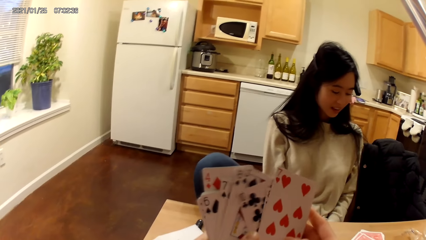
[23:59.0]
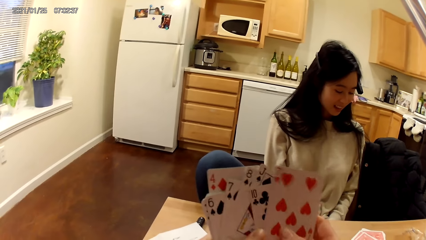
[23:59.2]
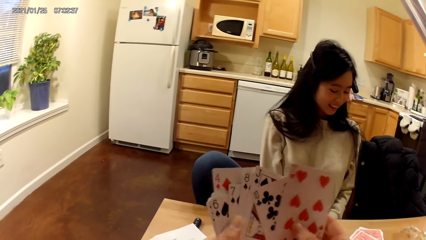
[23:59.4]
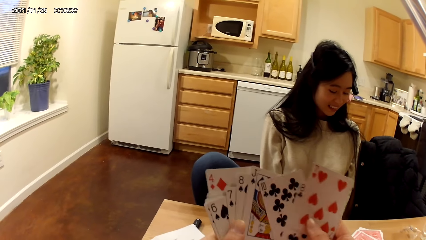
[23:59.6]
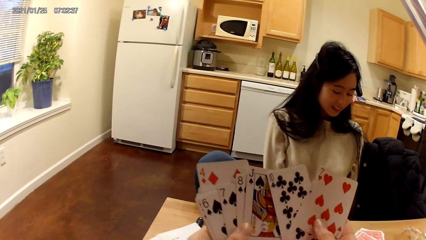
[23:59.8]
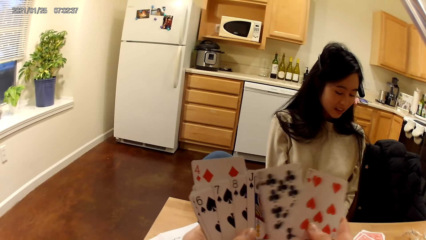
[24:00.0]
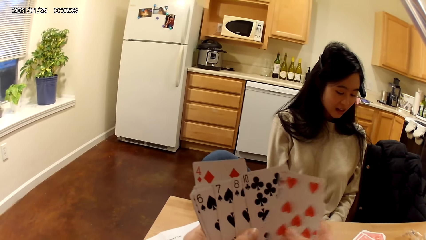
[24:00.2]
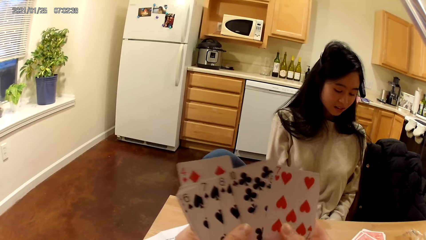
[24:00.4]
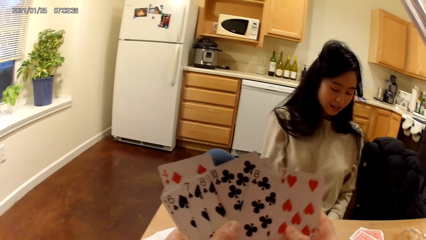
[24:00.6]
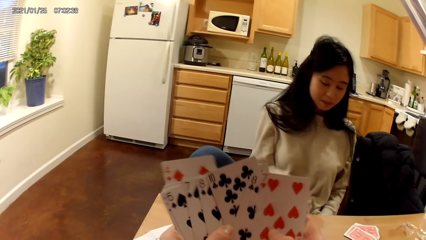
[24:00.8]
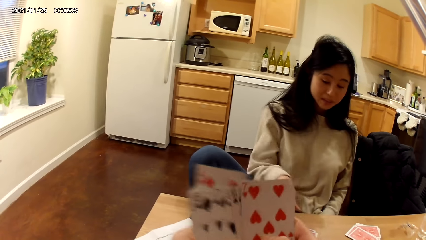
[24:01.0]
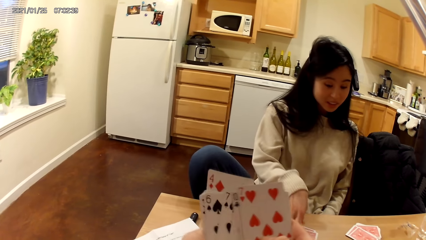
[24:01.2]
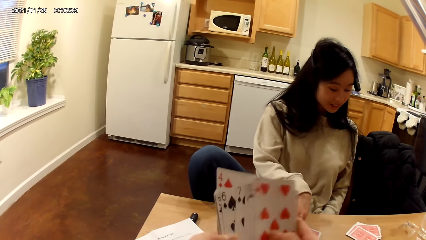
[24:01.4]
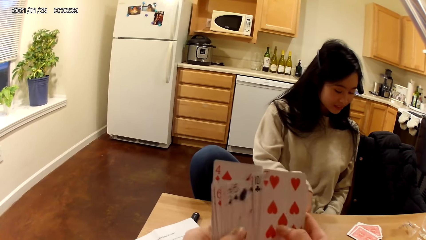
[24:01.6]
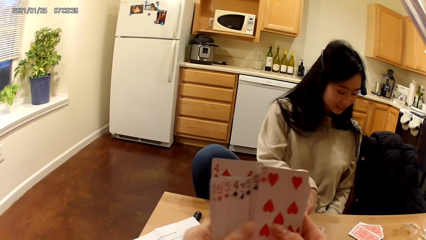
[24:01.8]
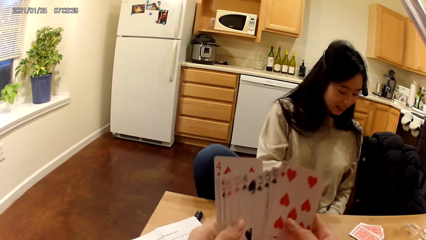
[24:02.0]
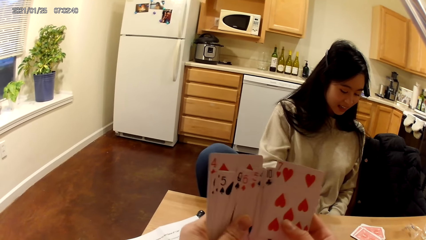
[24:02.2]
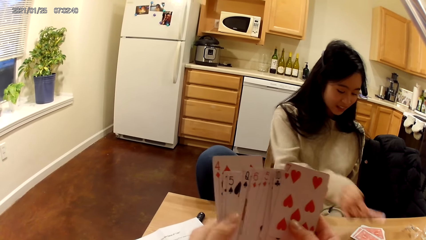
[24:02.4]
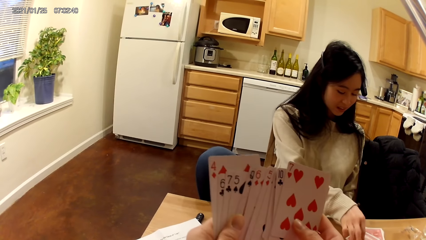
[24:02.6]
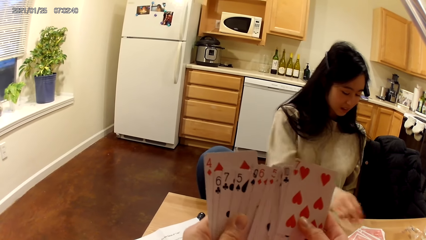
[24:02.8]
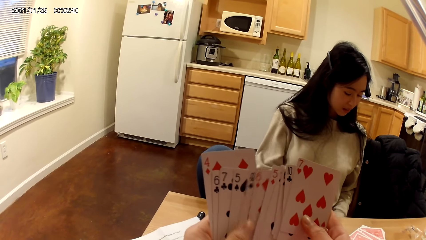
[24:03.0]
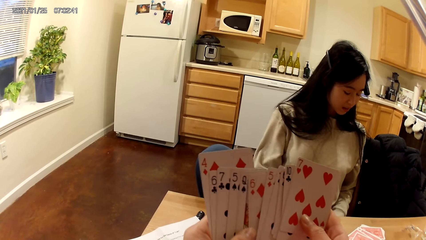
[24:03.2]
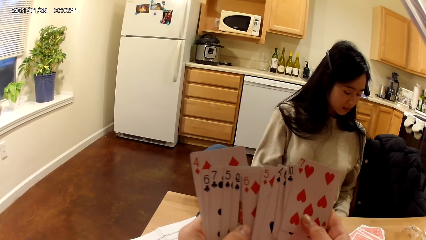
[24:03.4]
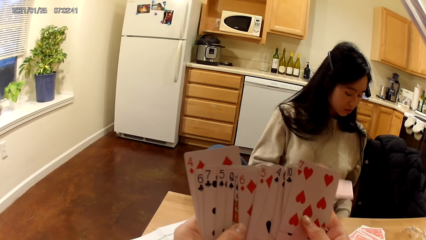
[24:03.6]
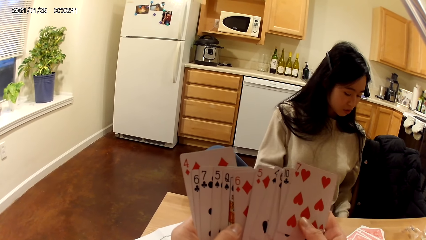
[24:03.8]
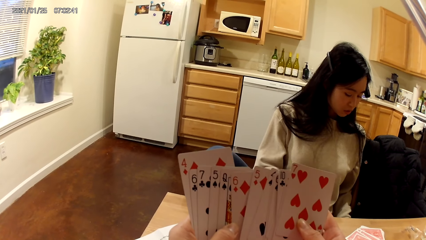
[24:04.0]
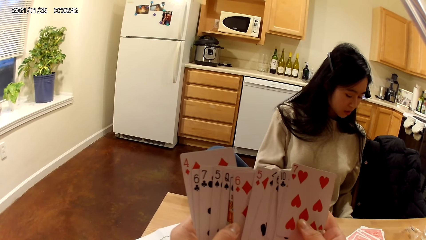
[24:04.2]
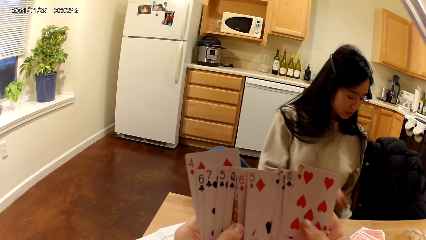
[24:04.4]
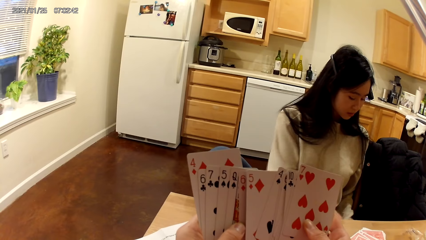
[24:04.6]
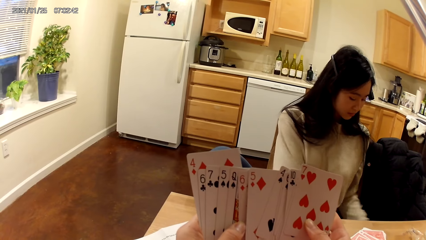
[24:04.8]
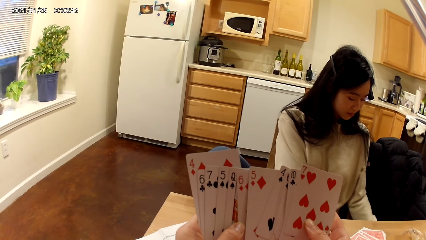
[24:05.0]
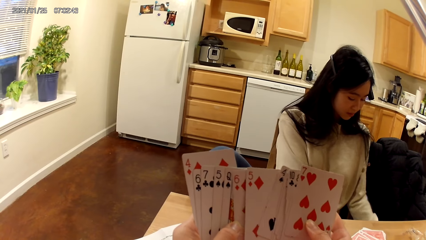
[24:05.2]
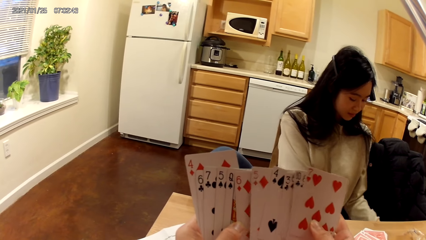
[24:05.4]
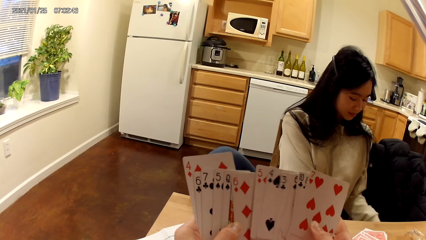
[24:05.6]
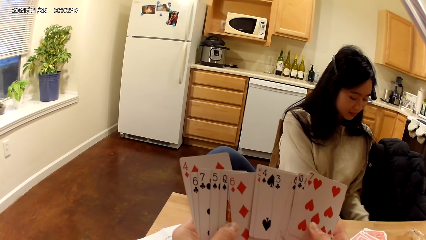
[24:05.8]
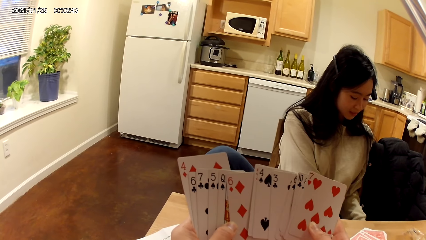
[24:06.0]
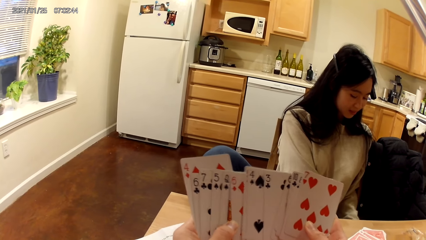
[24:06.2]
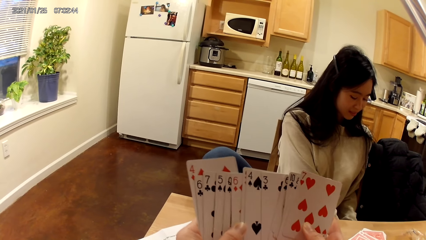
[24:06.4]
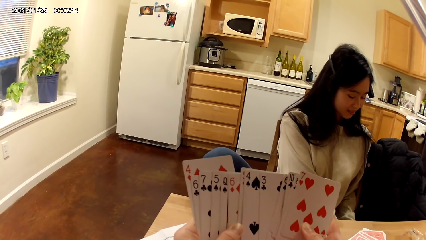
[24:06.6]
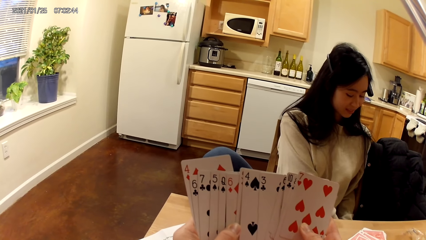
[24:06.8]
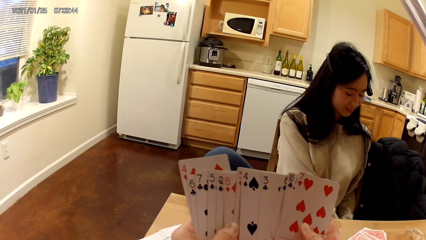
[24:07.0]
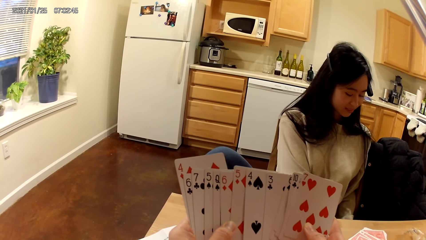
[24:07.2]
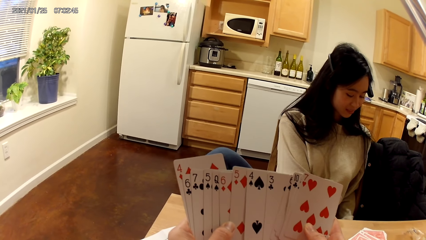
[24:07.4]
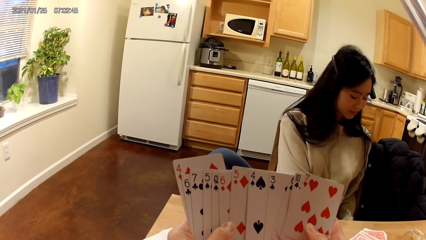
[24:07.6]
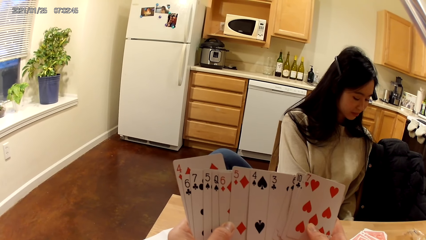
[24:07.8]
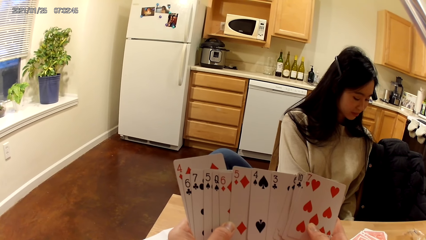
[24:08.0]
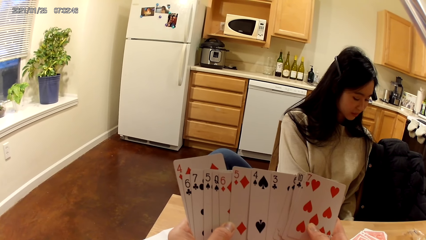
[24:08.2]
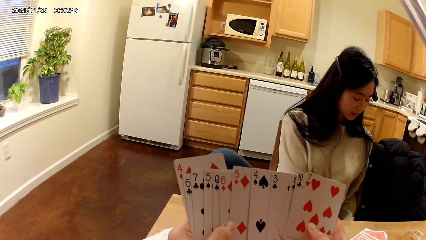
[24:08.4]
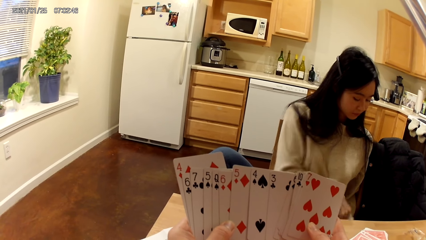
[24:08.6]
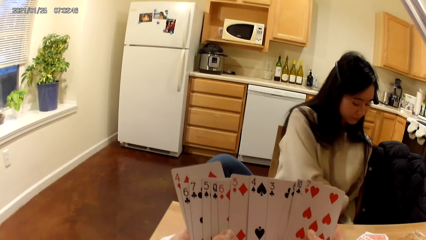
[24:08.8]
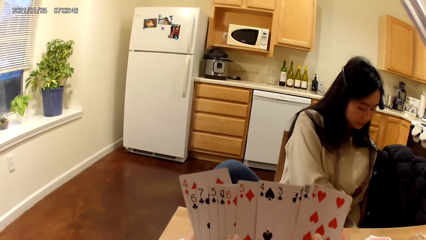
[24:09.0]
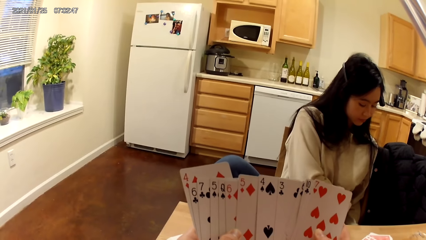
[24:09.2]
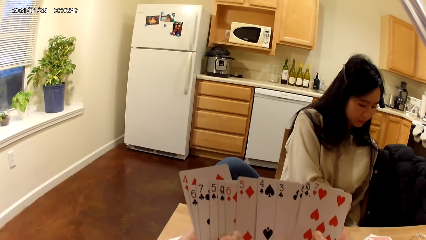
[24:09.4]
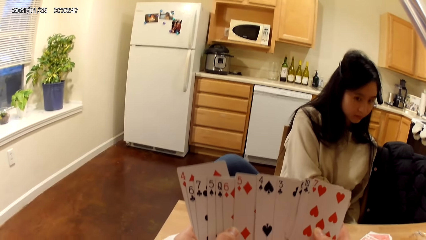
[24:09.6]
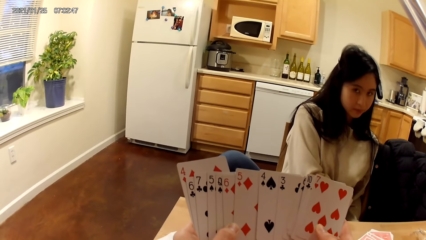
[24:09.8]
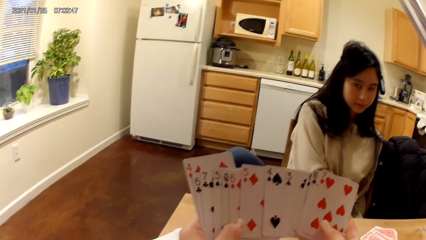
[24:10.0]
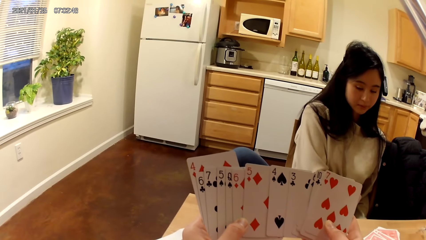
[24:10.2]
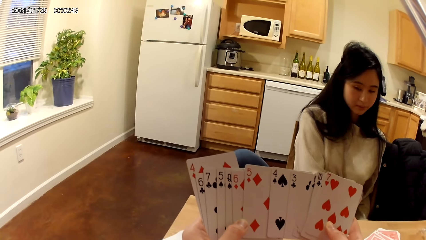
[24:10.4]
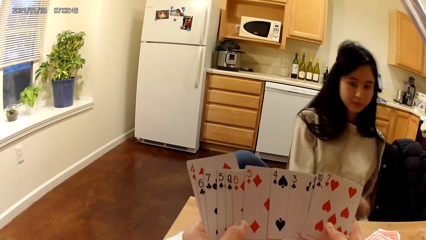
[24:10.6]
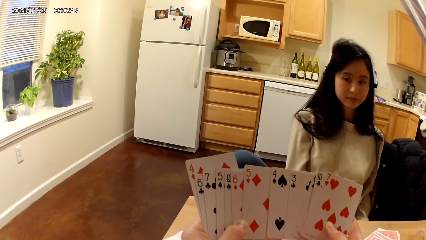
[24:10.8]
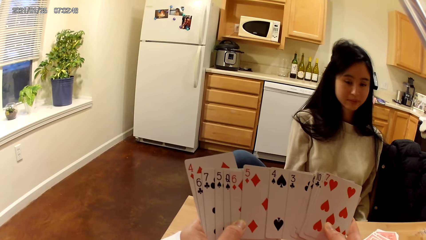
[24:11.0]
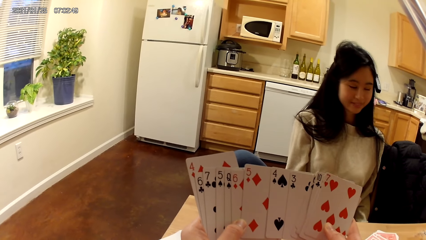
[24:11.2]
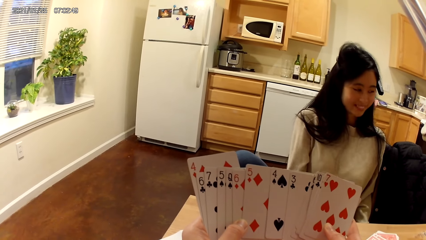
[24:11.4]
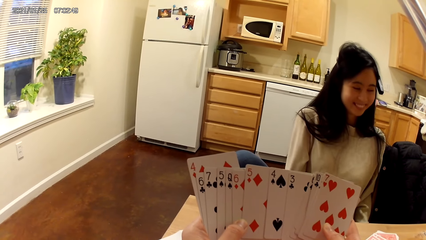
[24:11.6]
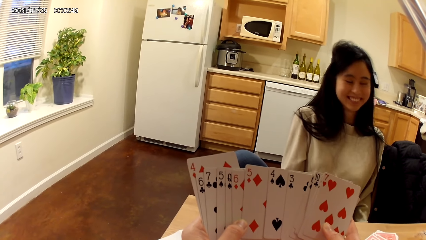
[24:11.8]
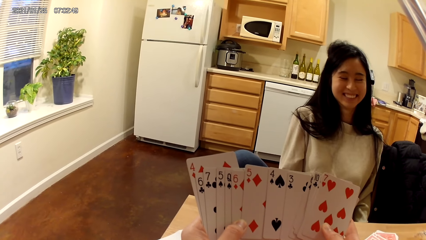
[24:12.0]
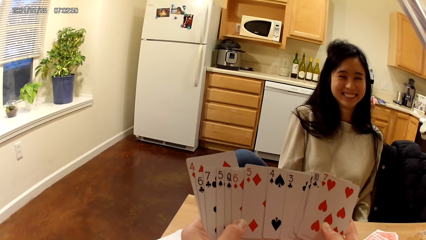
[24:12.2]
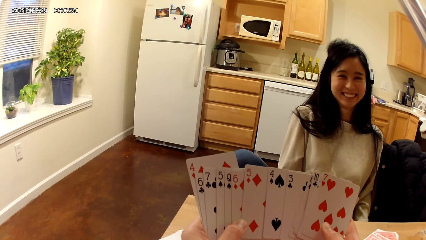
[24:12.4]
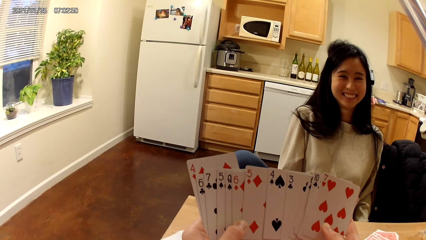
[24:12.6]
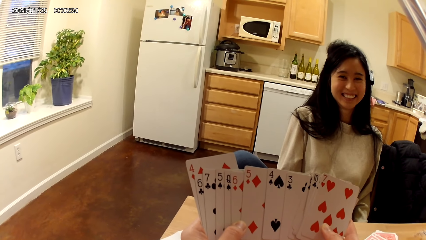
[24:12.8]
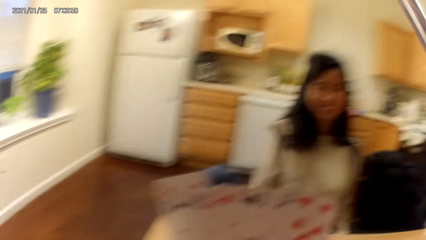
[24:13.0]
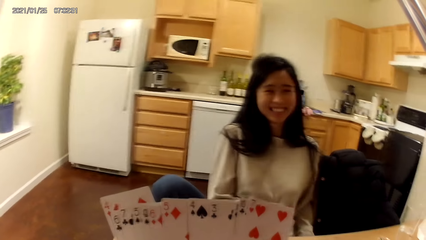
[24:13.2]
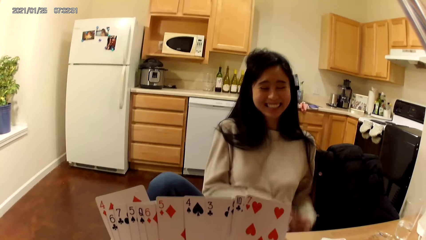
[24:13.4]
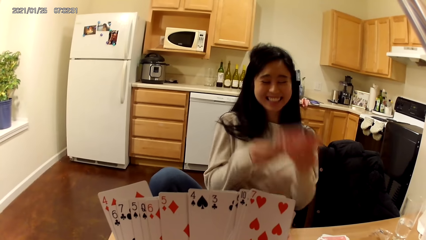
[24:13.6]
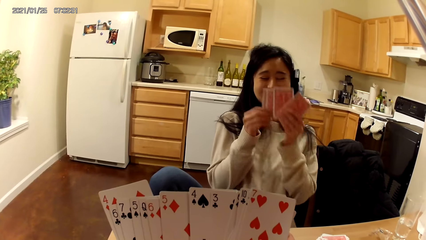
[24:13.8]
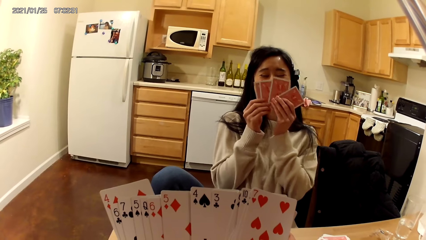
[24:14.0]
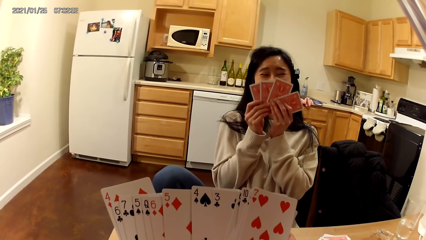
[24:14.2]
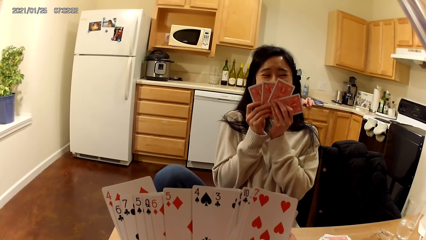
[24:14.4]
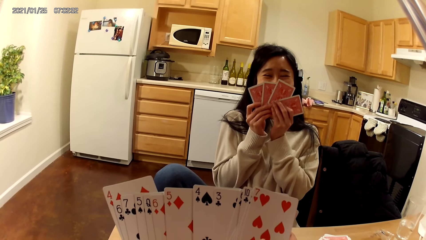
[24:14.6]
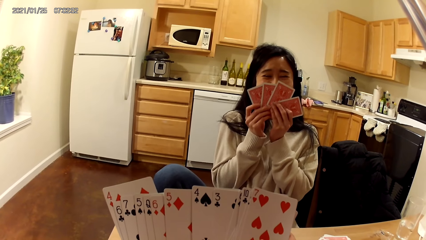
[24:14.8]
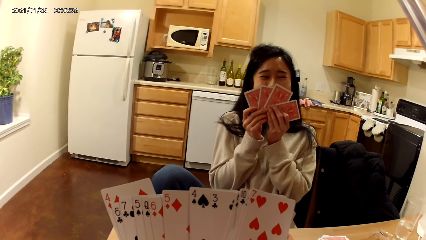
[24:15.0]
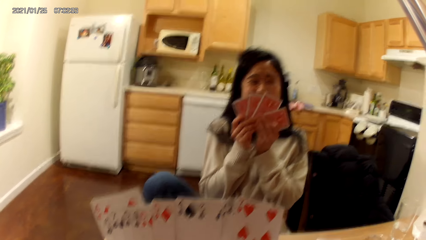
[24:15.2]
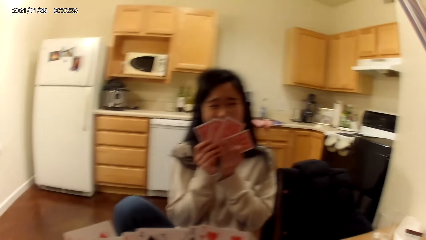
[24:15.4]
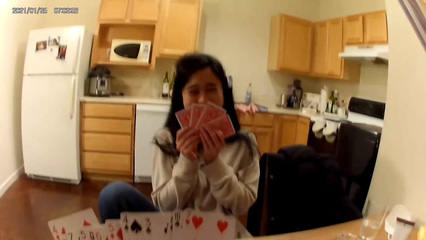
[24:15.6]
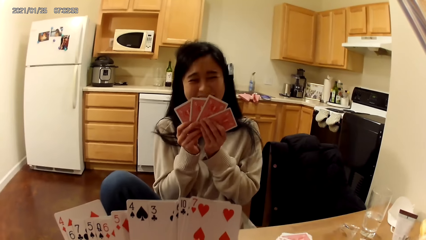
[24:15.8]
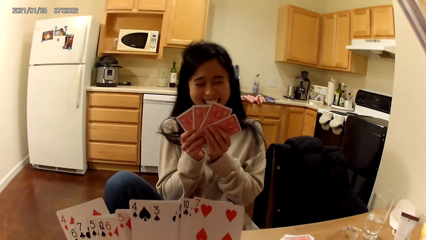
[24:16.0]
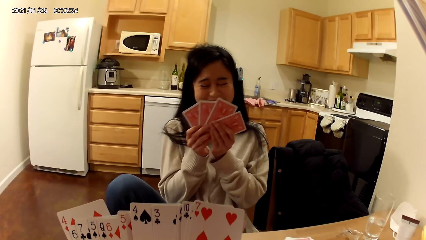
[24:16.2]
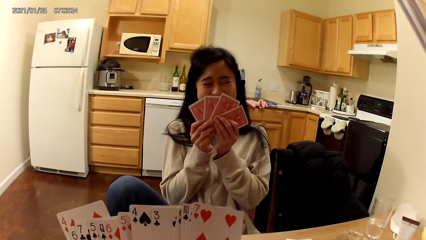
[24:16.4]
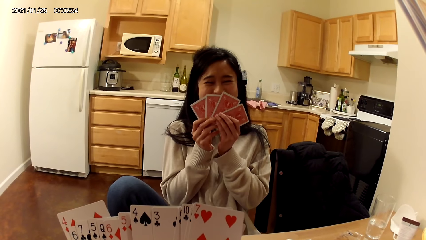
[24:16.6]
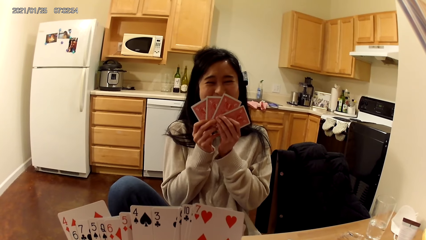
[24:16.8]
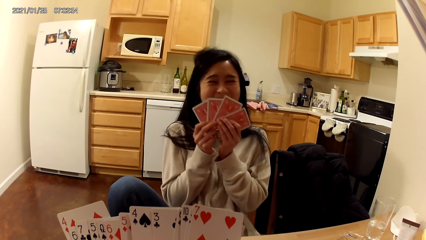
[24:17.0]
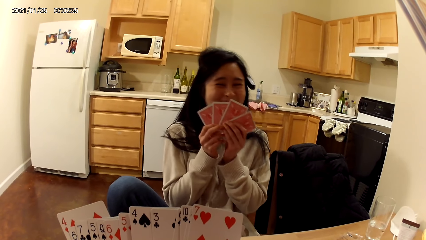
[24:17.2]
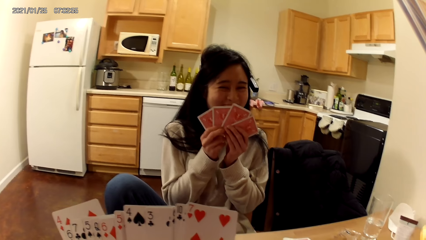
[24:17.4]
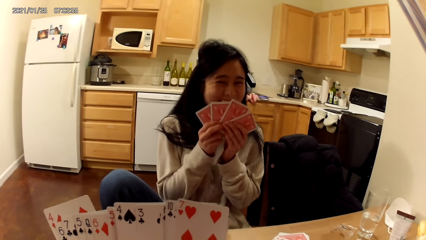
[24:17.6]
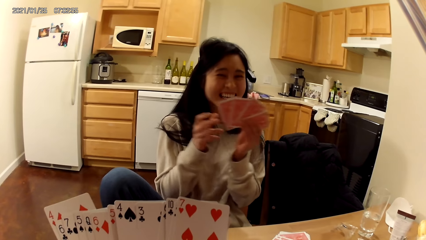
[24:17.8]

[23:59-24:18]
The woman picks up playing cards on a table. The woman moves a card across the dining table with her right hand. The woman places another card on the dining table with her right hand. The camera wearer stares at the playing cards. The woman raises her cards. The camera wearer holds the playing cards together.
